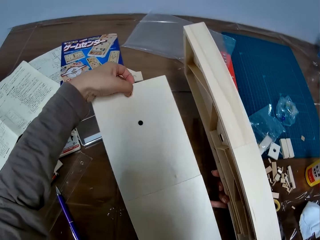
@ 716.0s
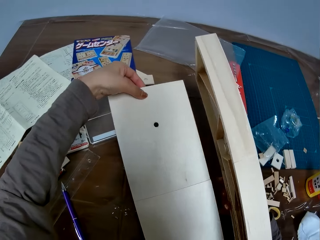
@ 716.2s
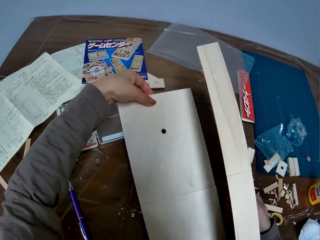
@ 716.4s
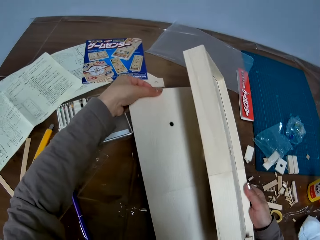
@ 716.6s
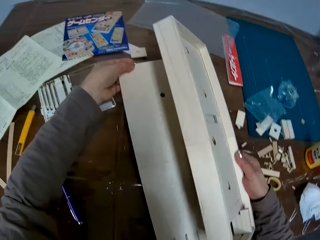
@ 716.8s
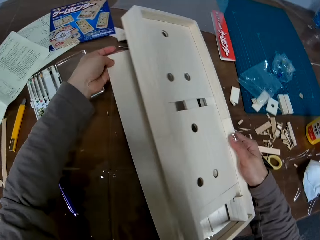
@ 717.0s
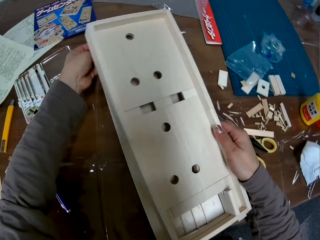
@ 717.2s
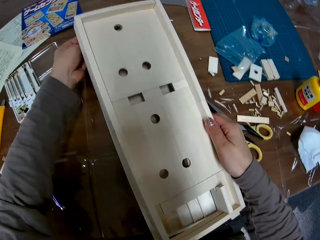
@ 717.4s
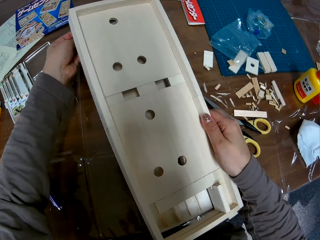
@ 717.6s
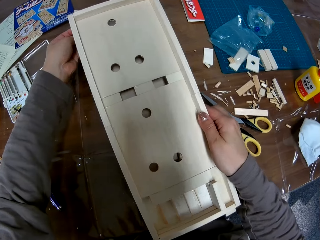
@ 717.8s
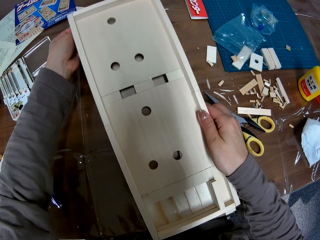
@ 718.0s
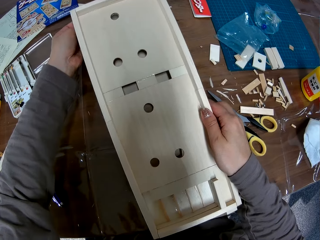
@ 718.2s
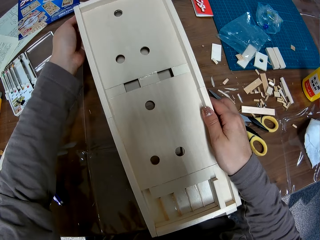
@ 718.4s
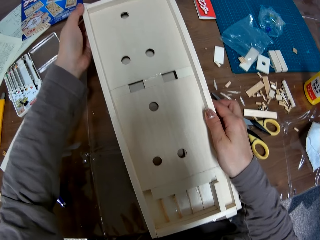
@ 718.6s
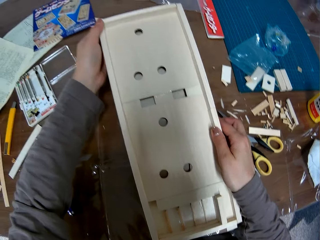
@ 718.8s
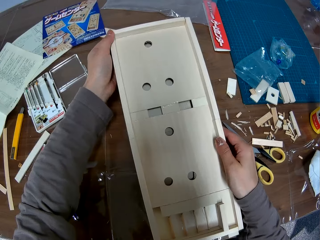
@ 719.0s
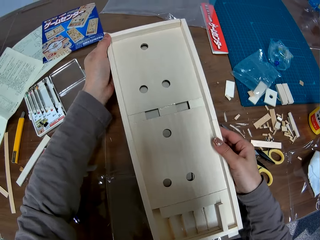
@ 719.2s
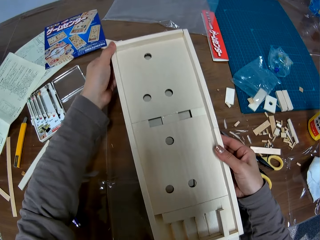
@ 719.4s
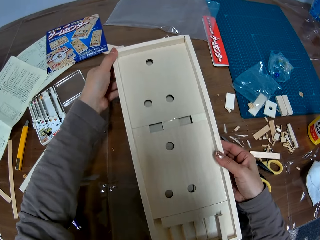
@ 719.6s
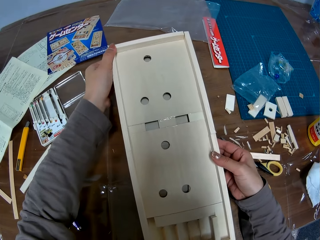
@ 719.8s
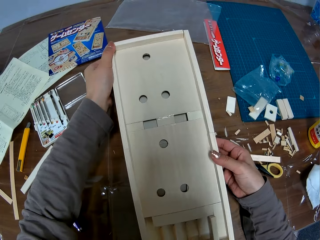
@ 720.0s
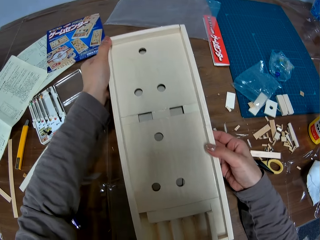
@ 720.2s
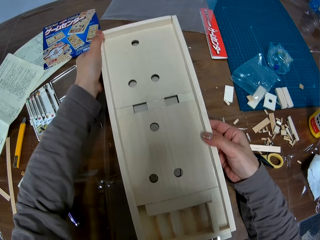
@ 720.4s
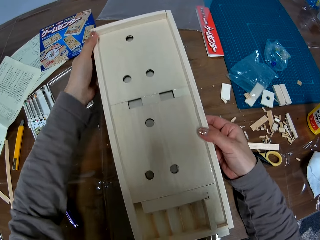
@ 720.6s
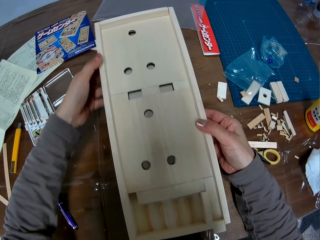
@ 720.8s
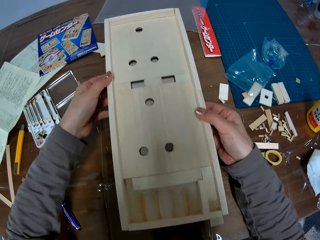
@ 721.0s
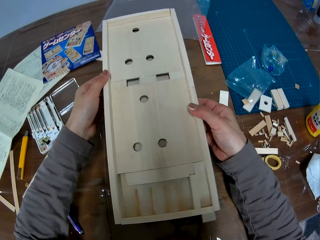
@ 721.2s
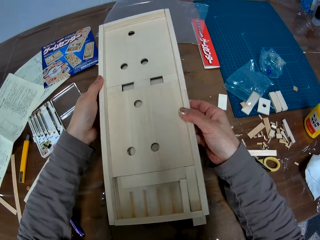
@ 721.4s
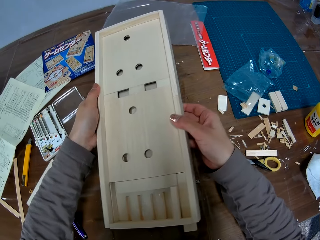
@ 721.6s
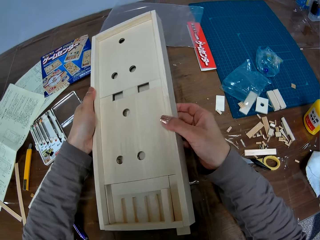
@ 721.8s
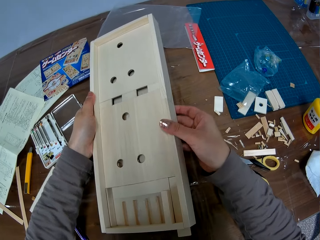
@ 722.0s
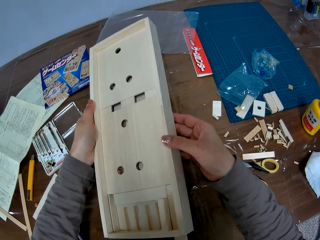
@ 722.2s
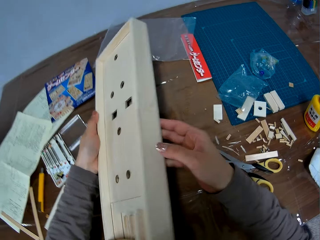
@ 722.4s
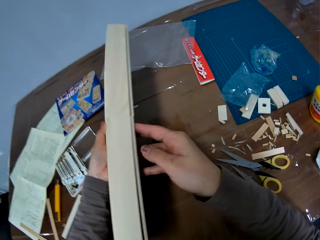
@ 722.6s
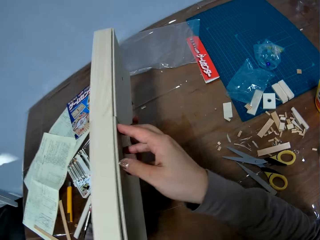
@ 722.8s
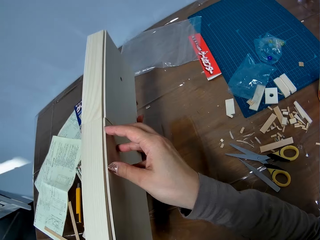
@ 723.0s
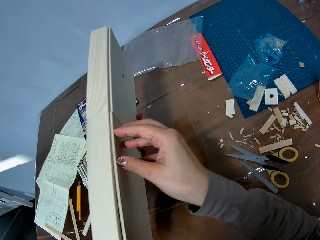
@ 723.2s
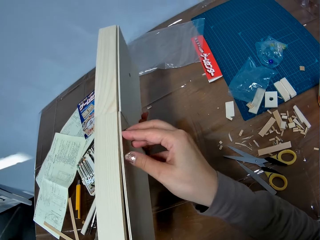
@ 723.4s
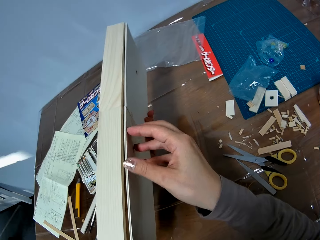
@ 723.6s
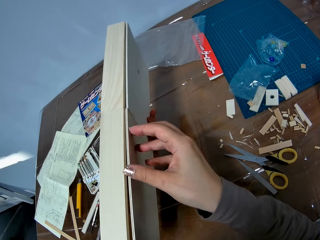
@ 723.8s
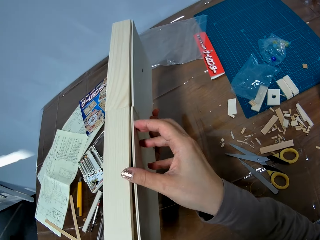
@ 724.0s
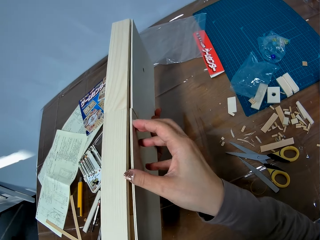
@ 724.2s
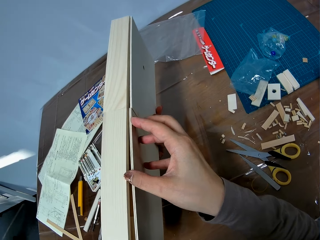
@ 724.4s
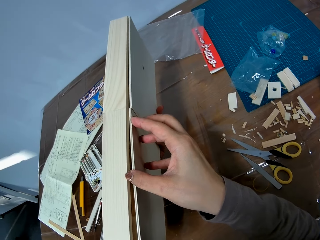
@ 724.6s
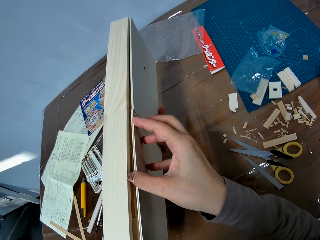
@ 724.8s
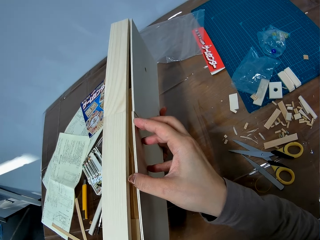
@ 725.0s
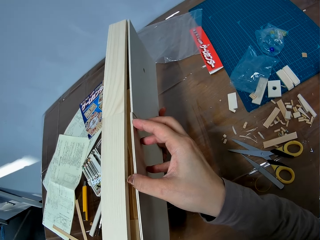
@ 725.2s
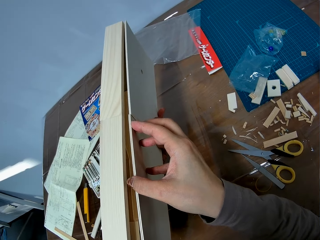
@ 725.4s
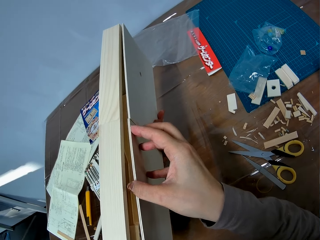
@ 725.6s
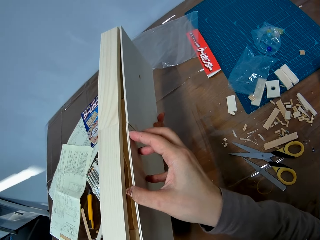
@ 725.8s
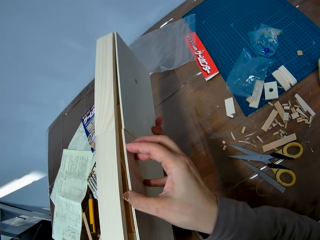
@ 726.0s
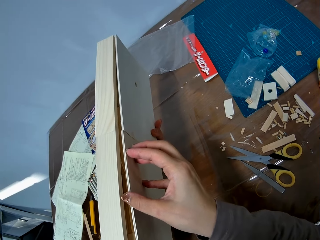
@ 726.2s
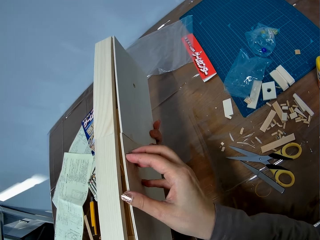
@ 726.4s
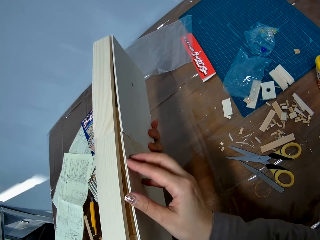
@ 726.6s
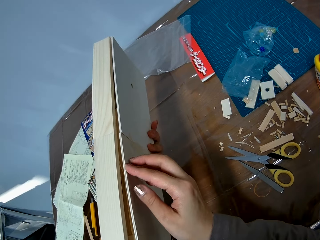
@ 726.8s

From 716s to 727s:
The camera wearer puts the wooden board or piece of wood under the laser cut wood craft or woodwork. They inspect the woodwork. They turn the laser cut wood craft.

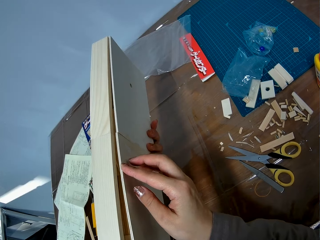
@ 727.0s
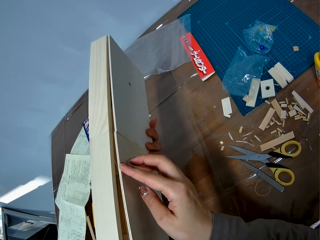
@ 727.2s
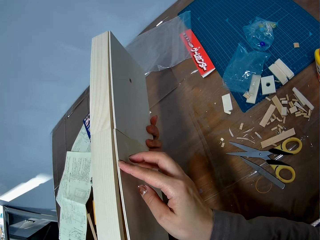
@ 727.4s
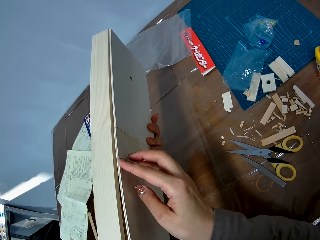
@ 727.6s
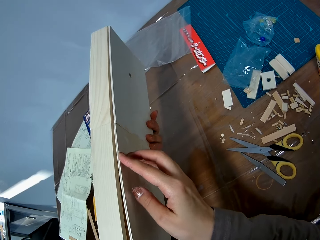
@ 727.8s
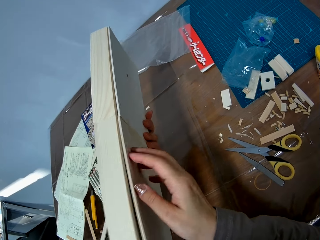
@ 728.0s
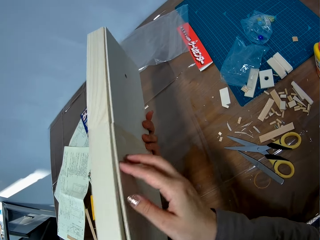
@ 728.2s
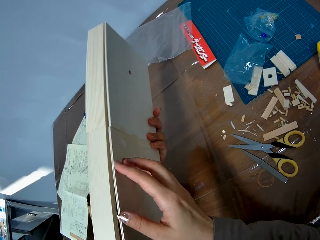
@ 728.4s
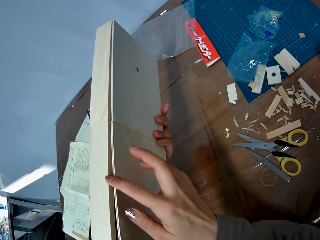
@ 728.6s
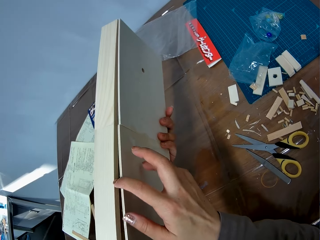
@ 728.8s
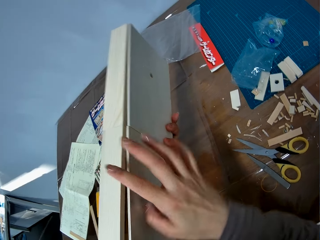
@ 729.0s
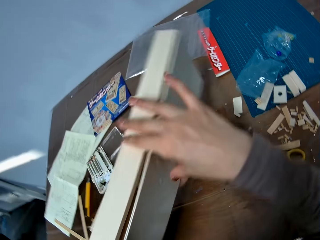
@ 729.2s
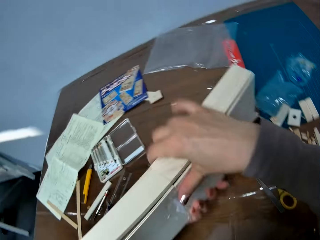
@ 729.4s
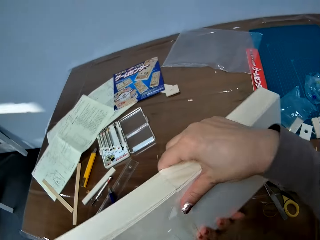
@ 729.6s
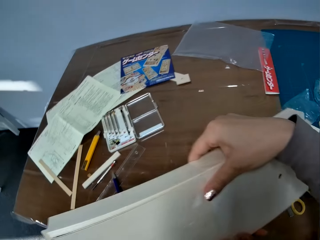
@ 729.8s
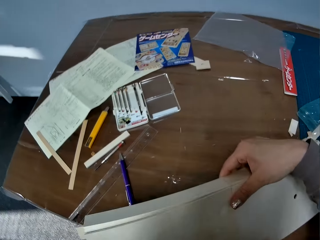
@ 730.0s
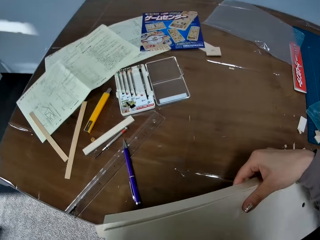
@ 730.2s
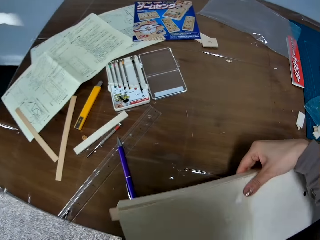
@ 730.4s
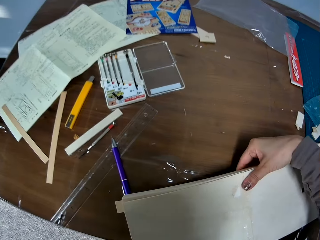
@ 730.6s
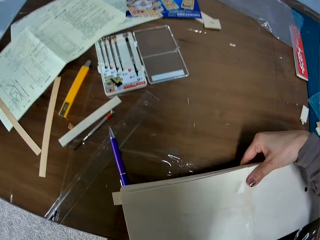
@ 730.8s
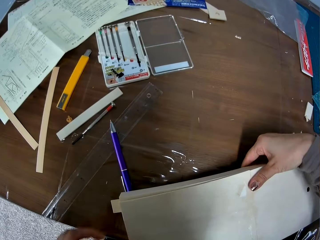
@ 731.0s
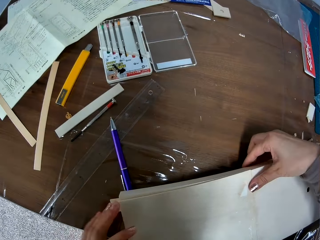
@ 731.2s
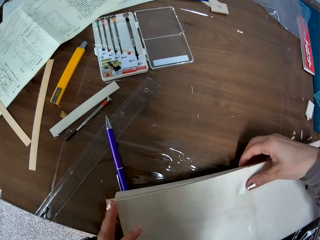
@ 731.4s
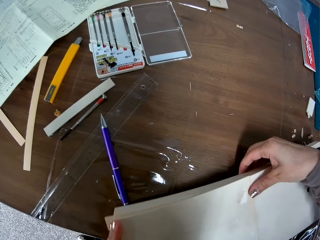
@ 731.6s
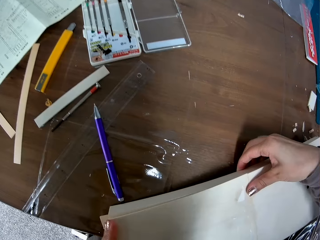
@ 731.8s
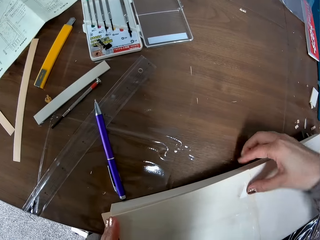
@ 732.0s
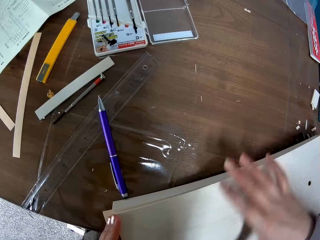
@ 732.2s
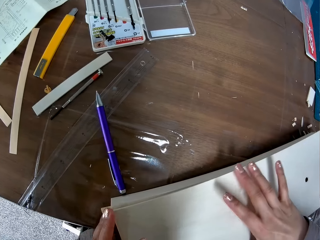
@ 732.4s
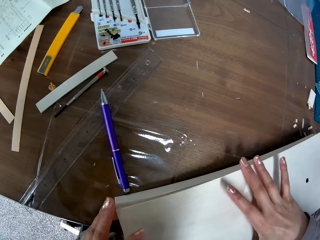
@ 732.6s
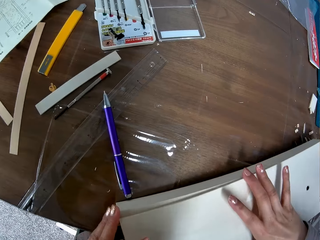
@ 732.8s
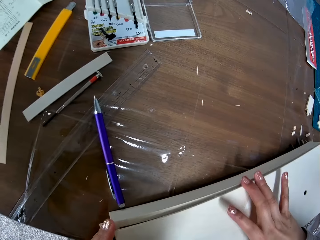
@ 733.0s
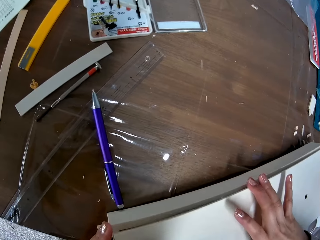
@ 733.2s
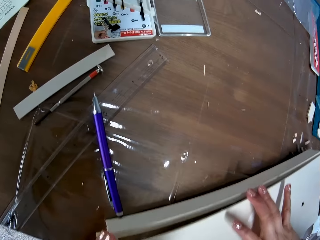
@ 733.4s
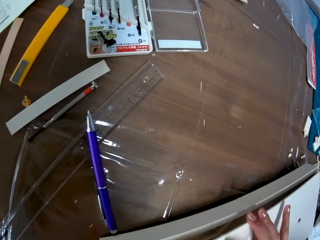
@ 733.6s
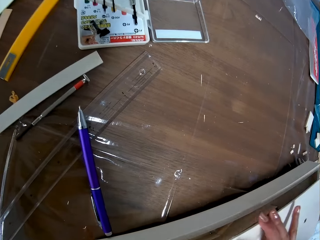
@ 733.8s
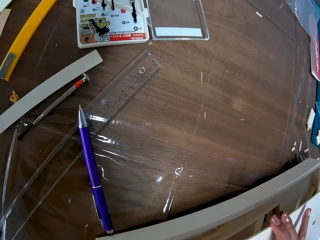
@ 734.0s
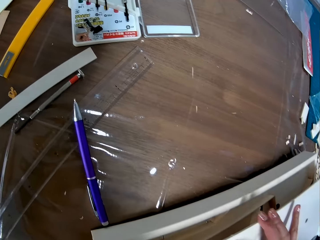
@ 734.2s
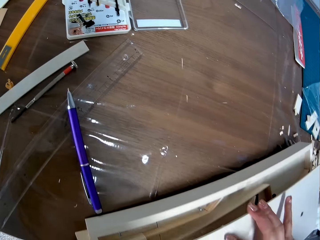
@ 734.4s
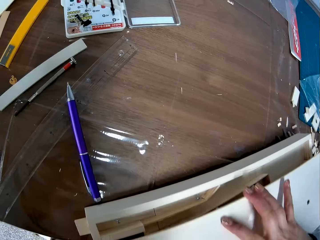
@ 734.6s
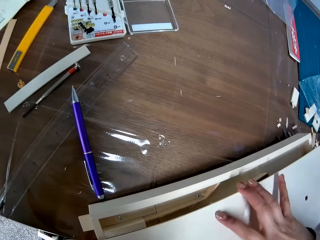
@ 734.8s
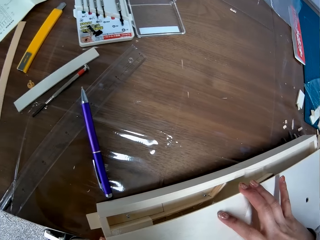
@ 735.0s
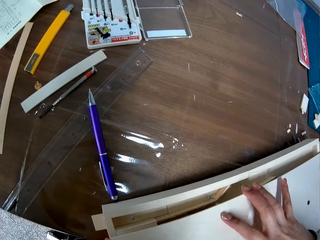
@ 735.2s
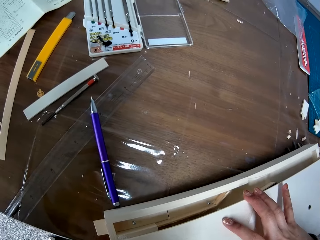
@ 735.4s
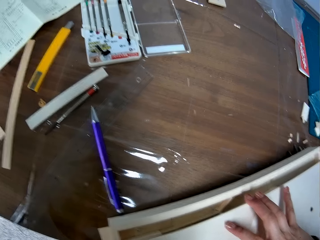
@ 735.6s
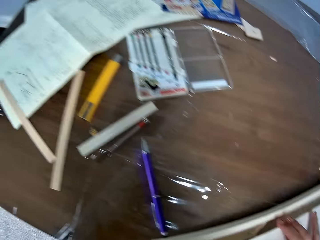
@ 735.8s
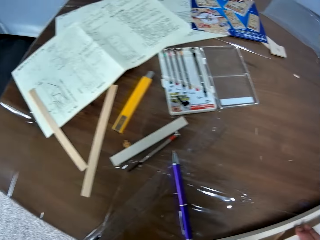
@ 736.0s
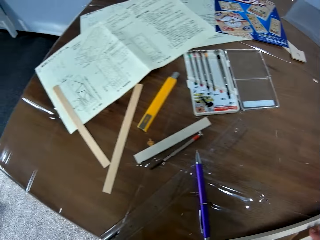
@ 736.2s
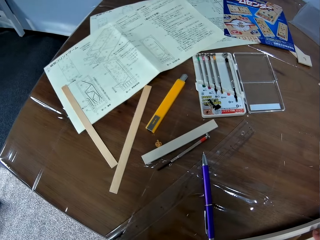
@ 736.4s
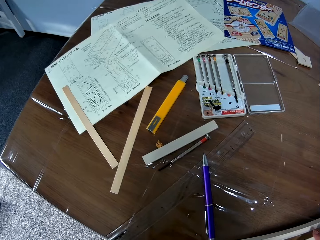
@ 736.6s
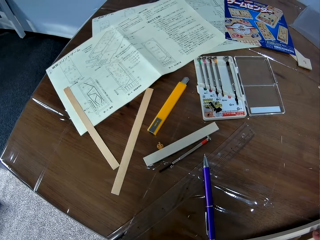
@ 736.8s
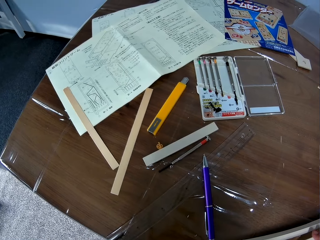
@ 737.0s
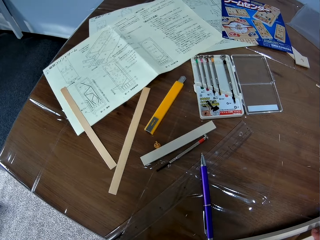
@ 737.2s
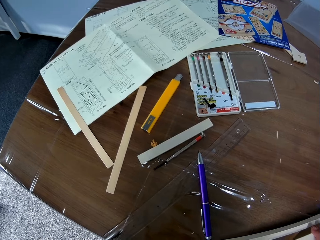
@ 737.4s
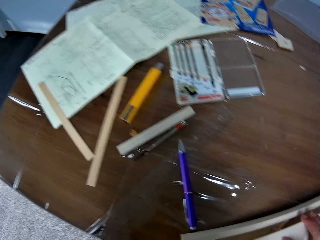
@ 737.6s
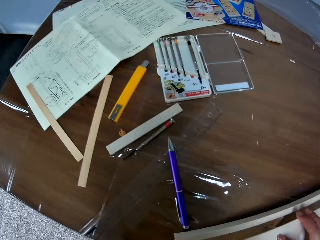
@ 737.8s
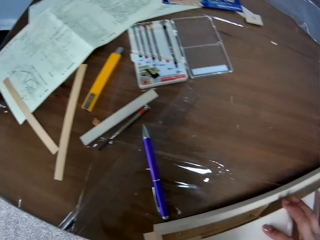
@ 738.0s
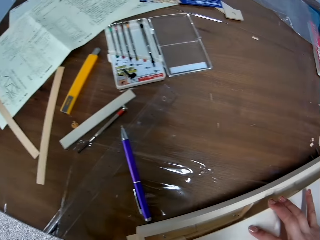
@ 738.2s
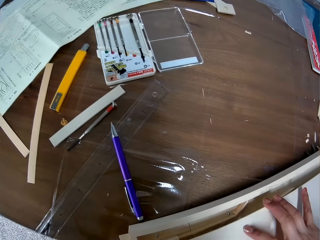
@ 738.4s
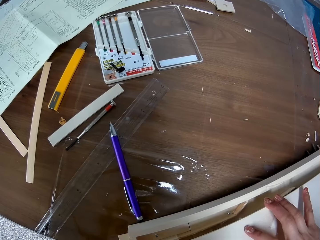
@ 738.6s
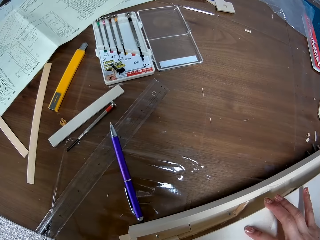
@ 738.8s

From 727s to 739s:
The camera wearer turns the woodwork or laser cut wood craft around. They put the laser cut wood craft on the table. They remove the wooden board or piece of wood from the laser cut wood craft.
